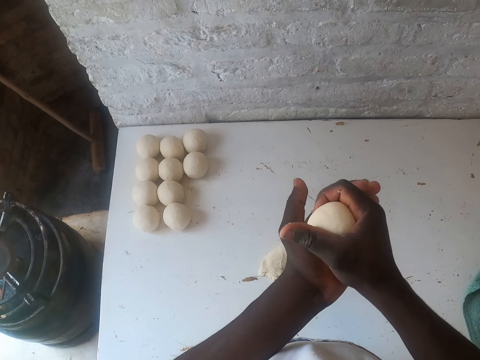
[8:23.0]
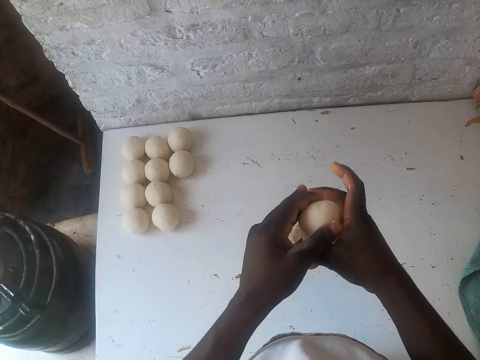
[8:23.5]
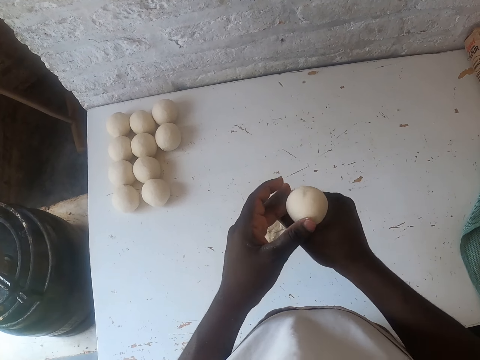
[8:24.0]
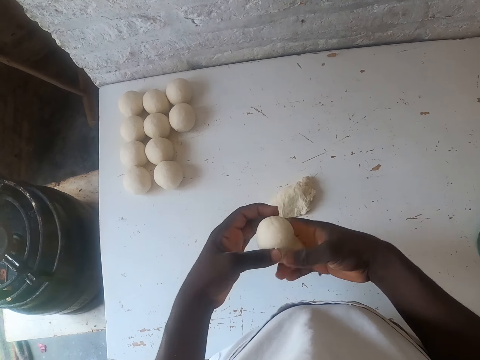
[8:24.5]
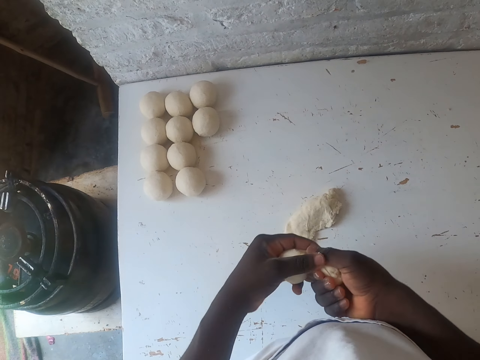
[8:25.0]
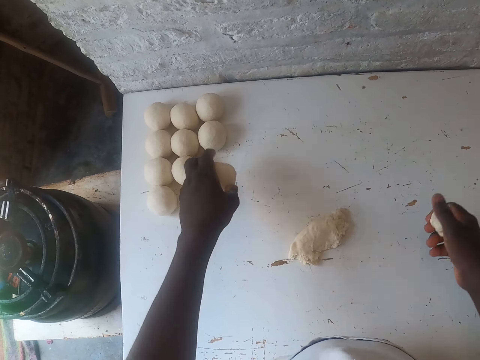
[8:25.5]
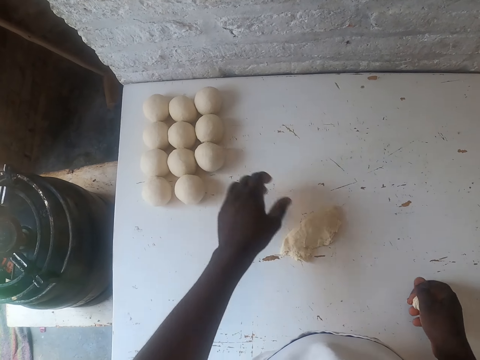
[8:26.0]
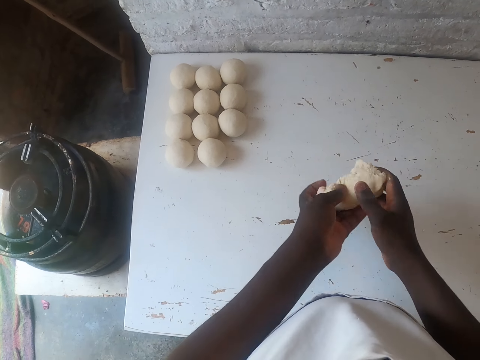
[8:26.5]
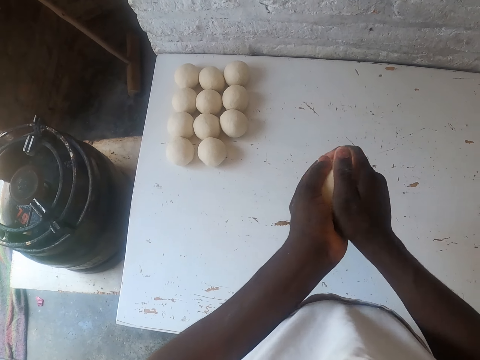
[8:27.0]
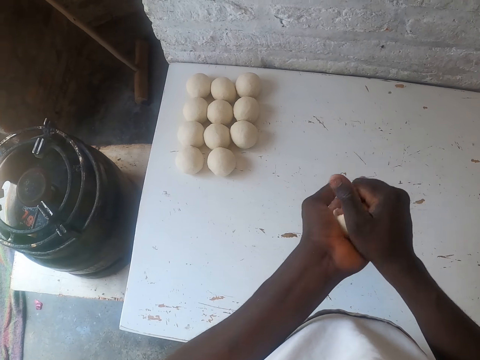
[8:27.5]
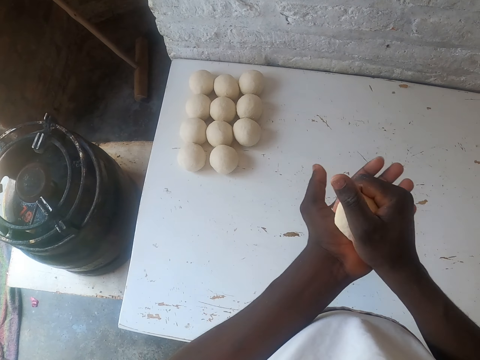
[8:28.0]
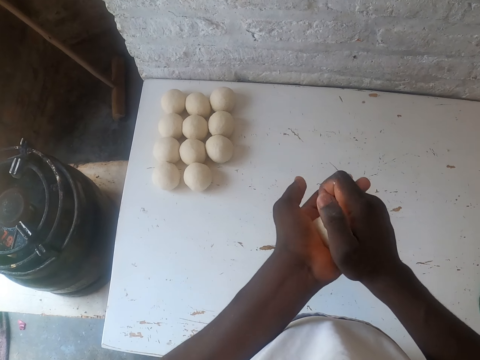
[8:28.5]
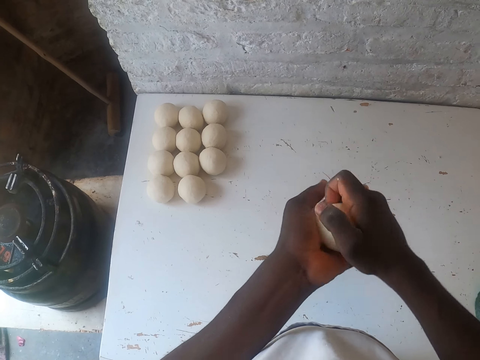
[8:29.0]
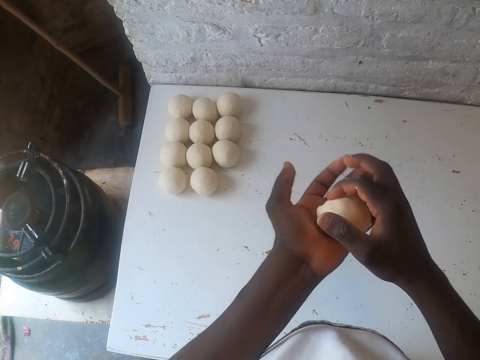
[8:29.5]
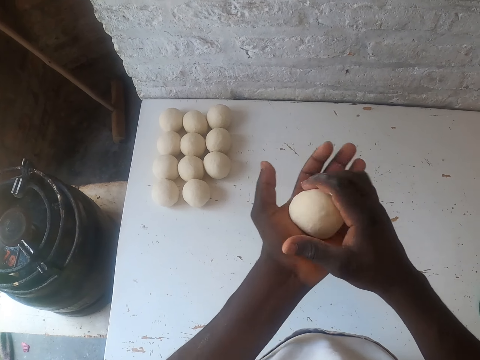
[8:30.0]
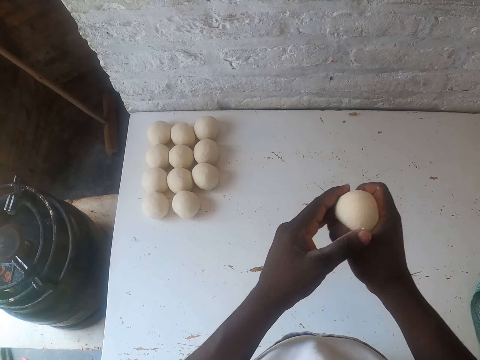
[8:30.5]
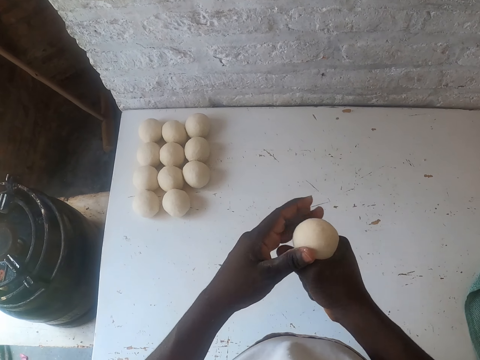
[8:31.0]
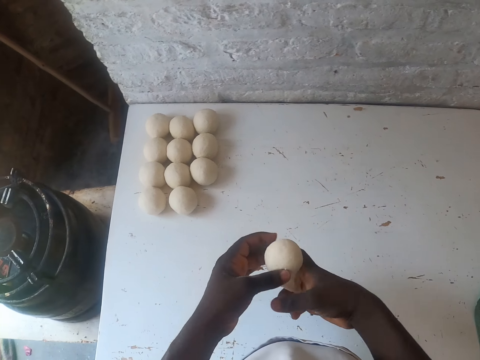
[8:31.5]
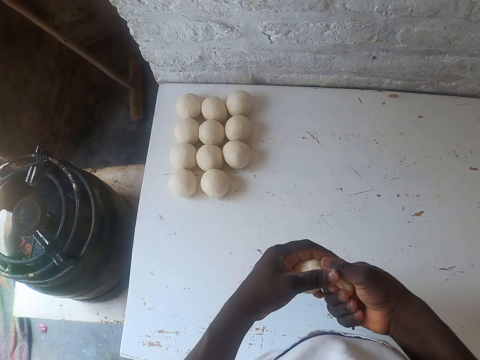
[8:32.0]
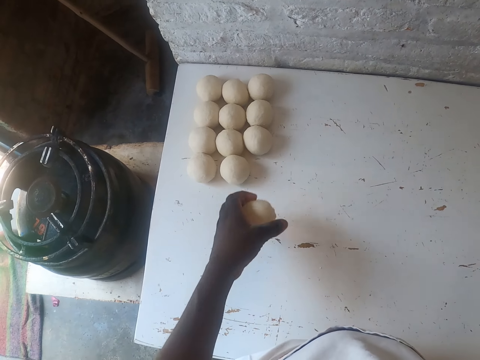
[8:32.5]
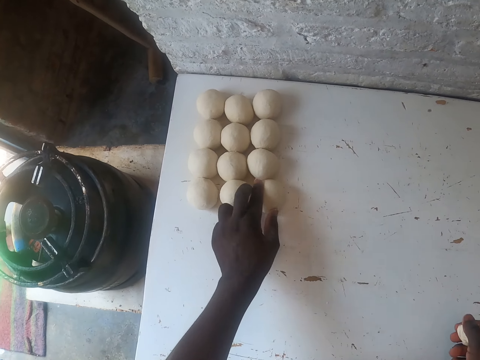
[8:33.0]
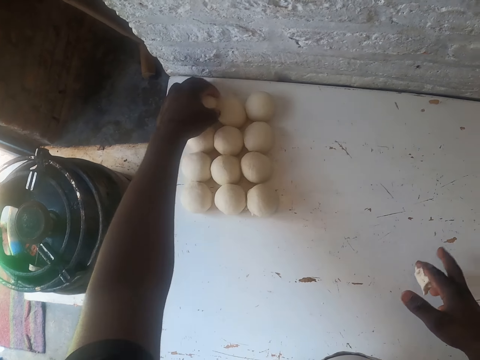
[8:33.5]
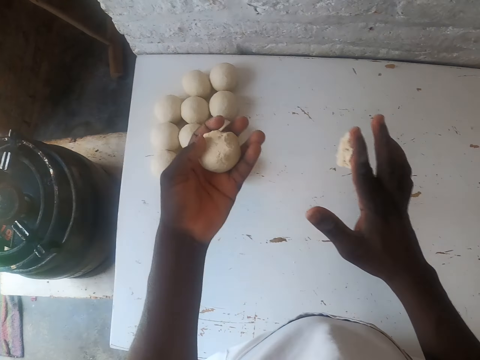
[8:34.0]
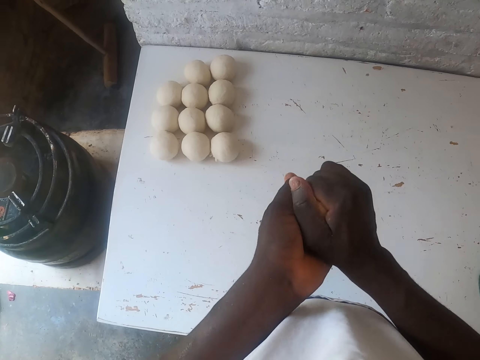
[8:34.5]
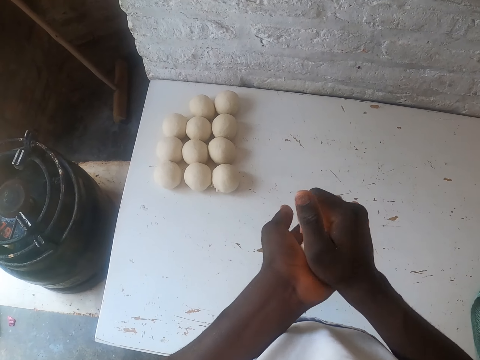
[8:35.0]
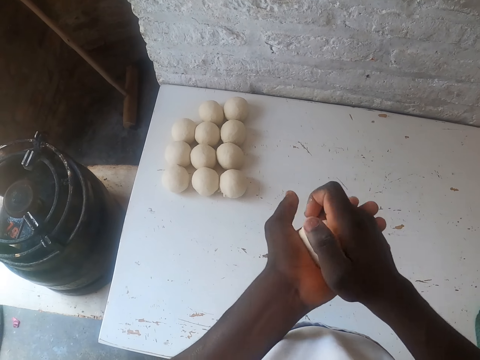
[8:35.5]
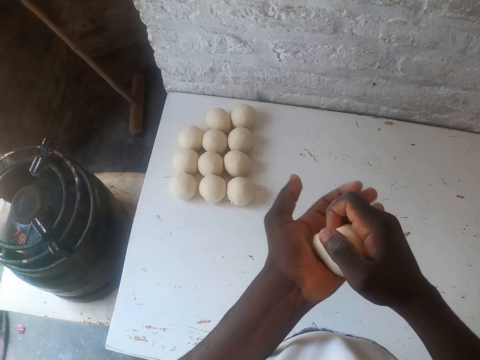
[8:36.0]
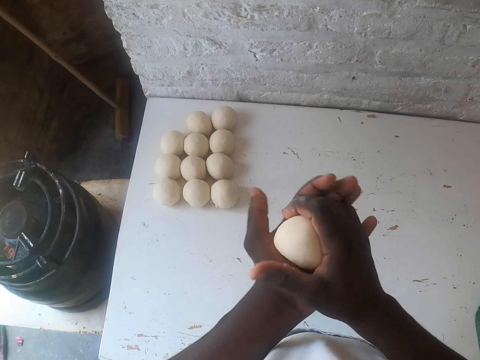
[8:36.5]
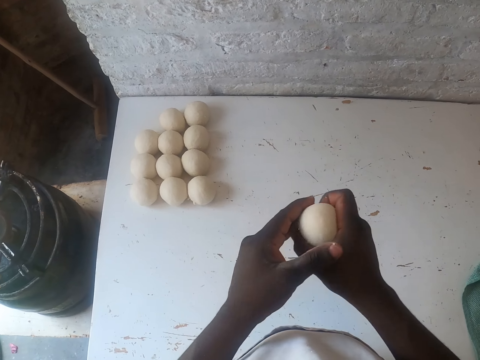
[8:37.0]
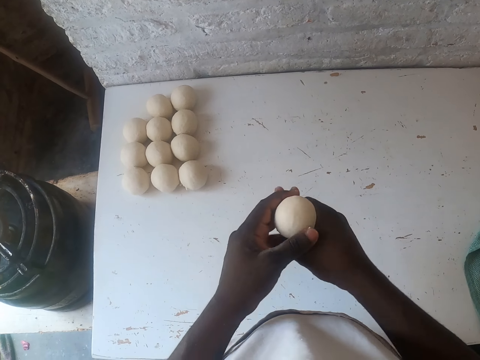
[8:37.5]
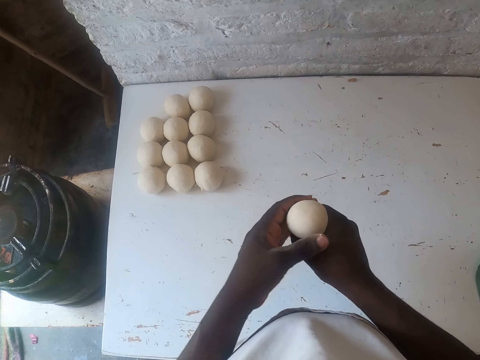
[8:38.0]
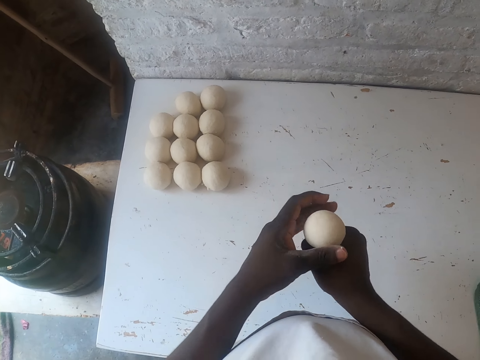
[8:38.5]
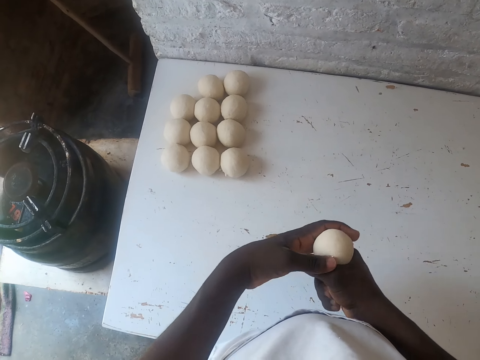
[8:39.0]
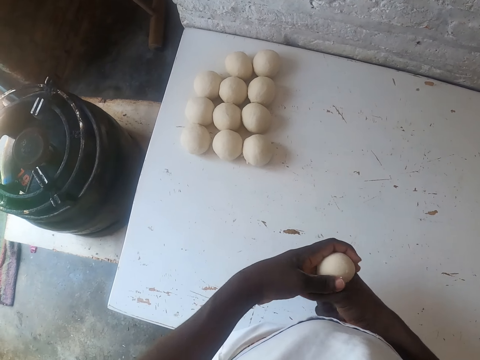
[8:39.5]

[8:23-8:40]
The camera wearer makes a ball out of the dough with the right hand. They cut the dough with the right hand, put a dough ball on the table with the left hand and pick up the dough with the left hand. They squeeze the dough and fold the dough with both hands. They make a ball out of the dough with the right hand, cut the dough with the right hand and put the dough ball on the table with the left hand. They pick up the dough ball with the left hand. They fold the ball dough together with the small dough. They knead the dough. They make a ball out of the dough with the right hand.

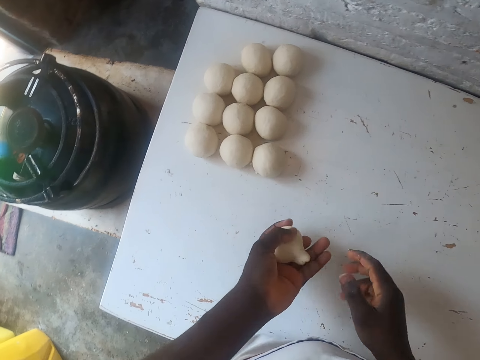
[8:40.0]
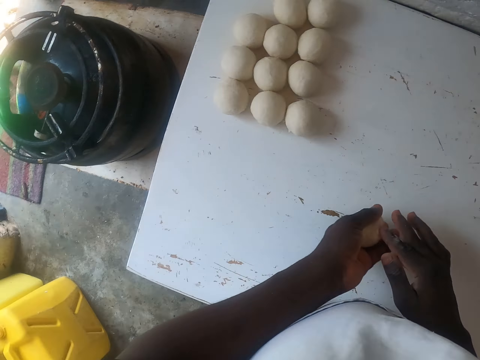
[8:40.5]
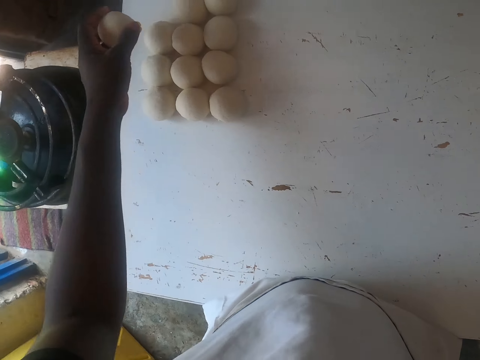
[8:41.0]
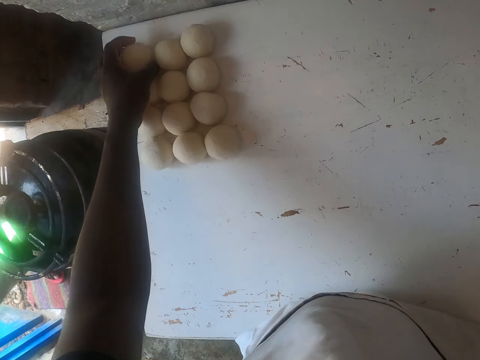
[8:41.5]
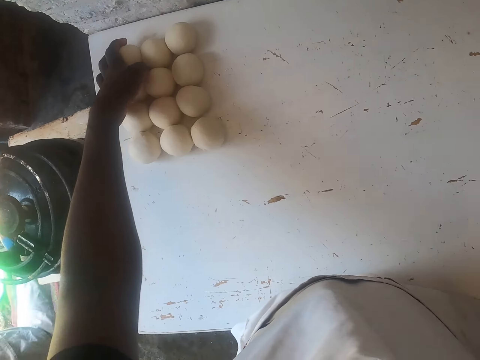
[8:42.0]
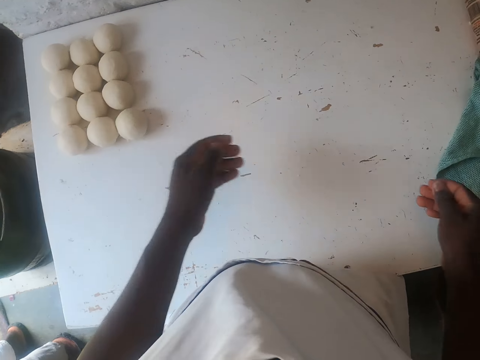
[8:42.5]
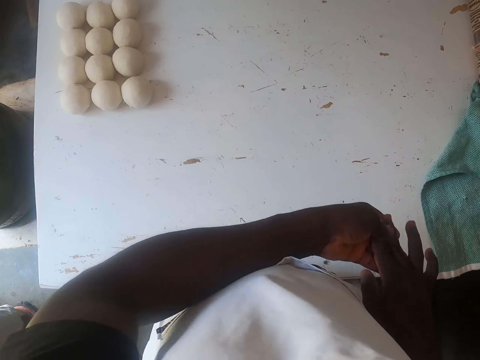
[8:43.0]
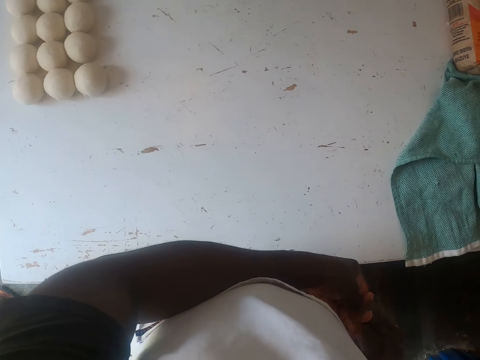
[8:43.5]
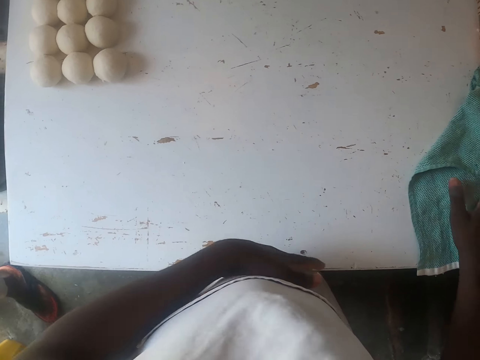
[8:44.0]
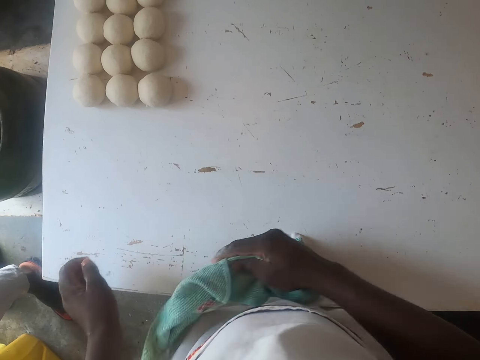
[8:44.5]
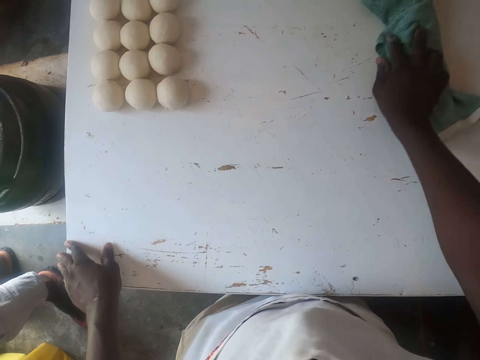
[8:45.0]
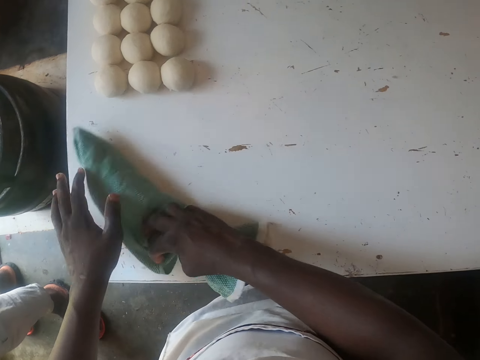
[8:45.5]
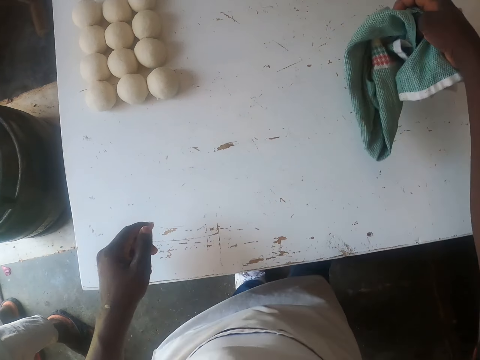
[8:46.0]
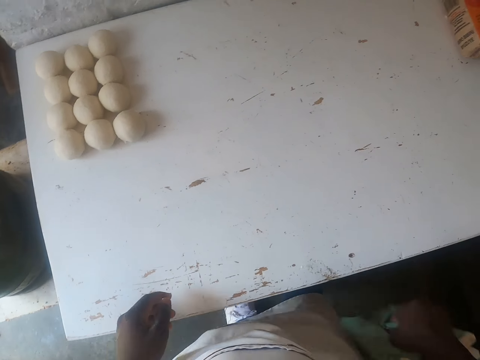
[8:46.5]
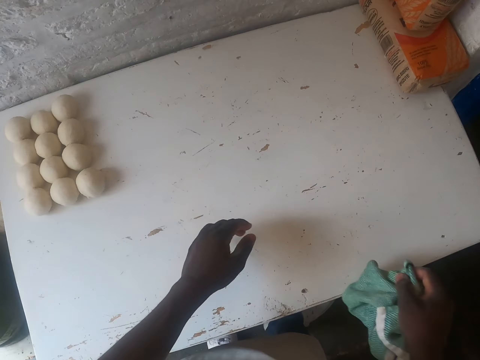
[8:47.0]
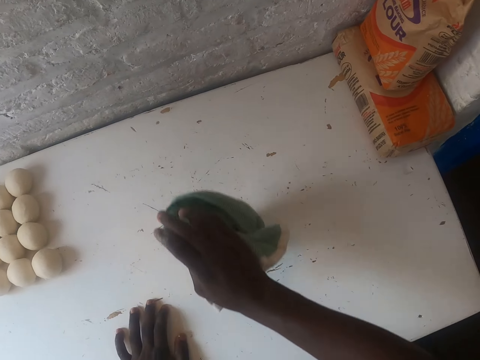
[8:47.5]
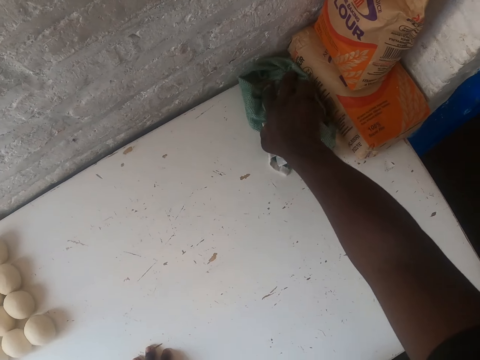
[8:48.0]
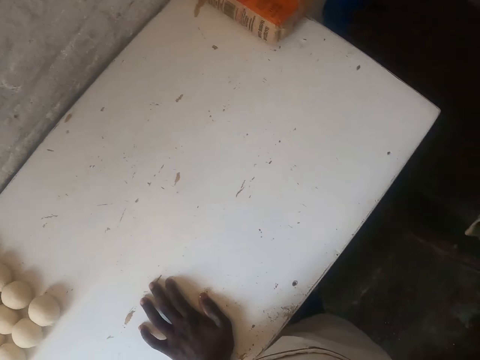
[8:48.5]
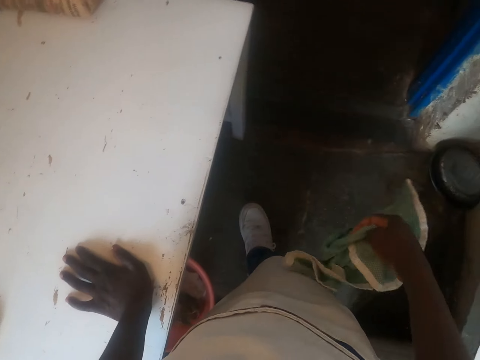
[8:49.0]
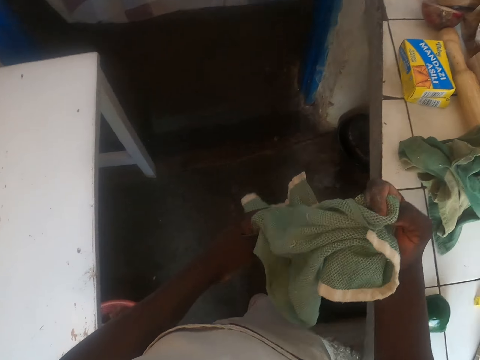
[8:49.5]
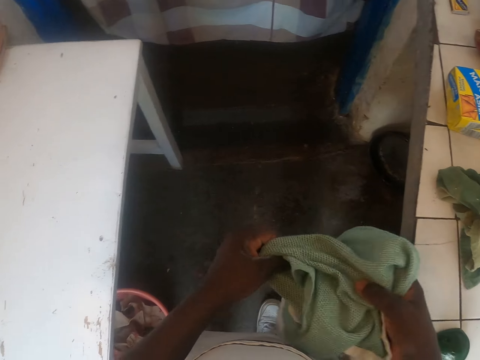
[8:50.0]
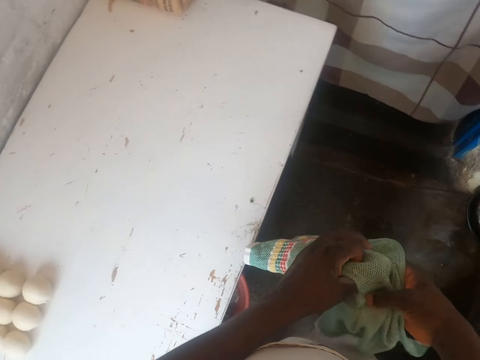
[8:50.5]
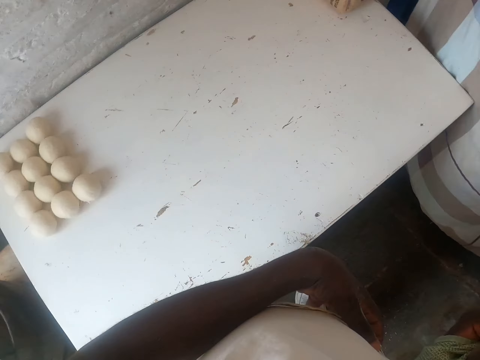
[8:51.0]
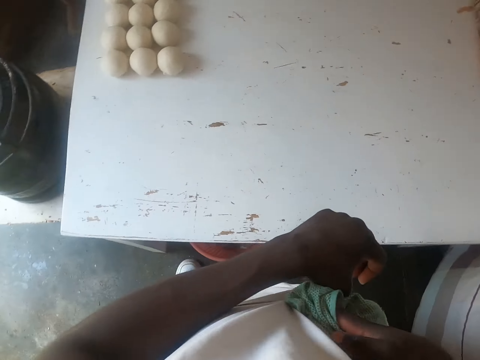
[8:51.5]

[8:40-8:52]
The camera wearer turns the ball dough. They press the dough ball with the right hand and put the dough ball on the table with the left hand. They hold their hands together. They wipe the table with a towel. They hold the towel with both hands.
